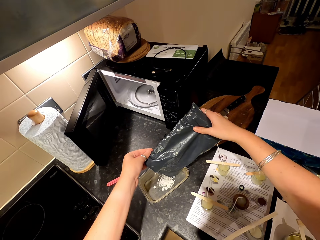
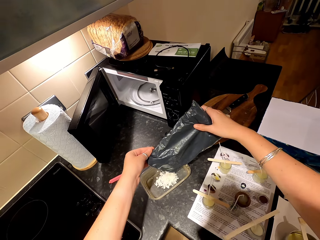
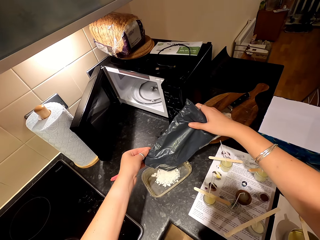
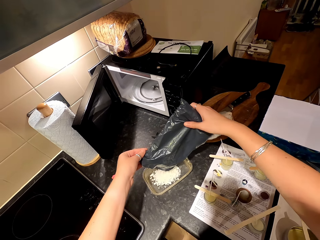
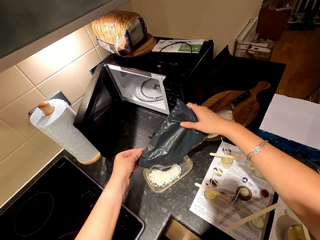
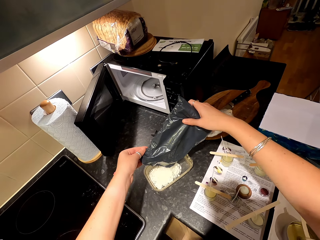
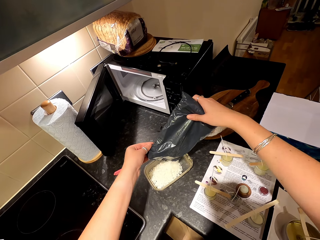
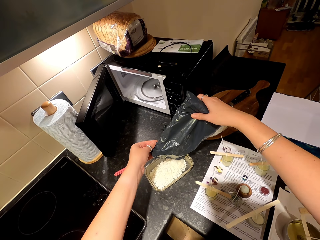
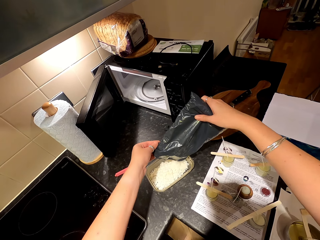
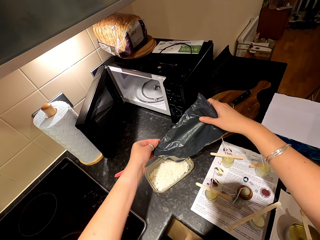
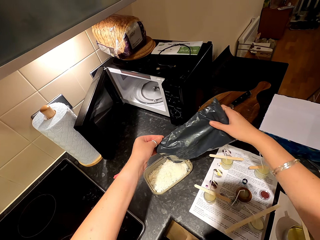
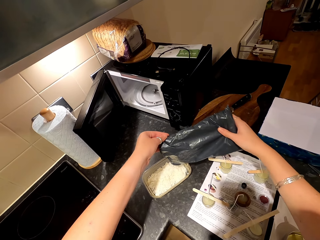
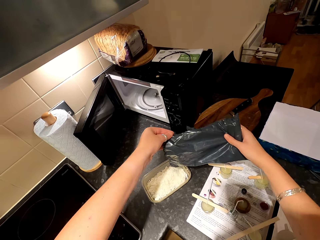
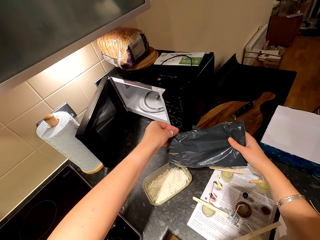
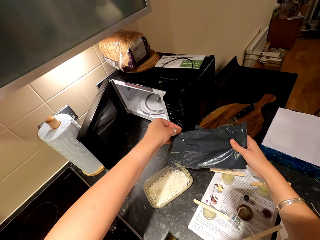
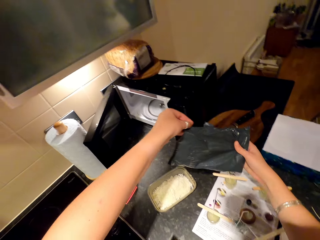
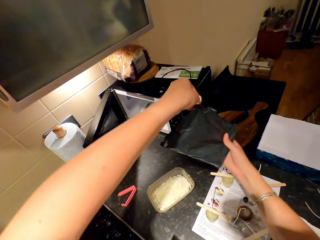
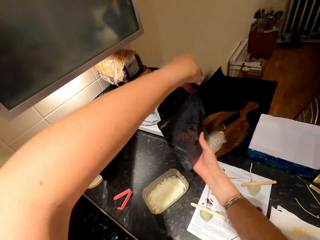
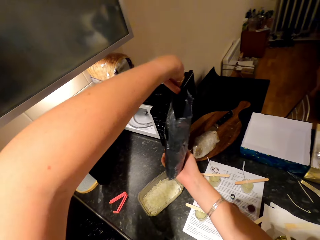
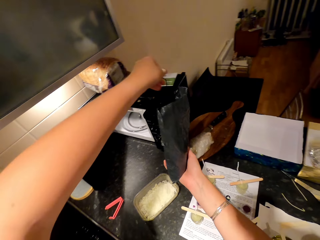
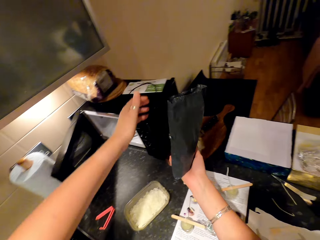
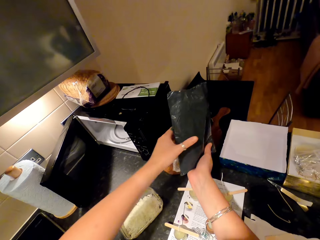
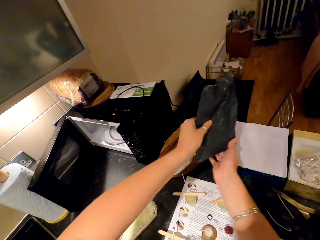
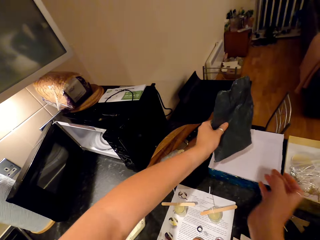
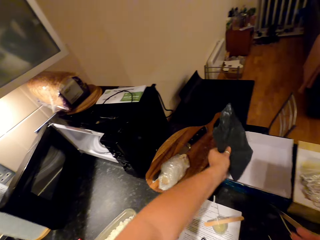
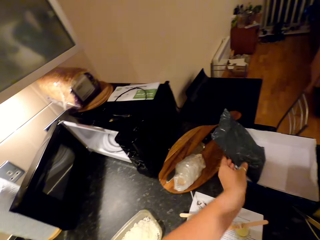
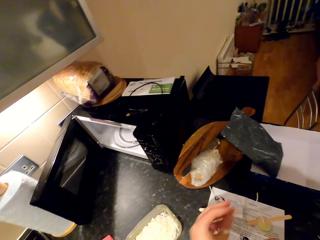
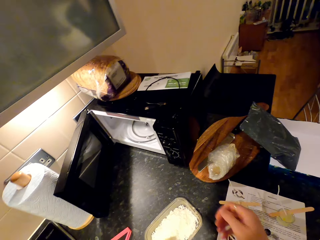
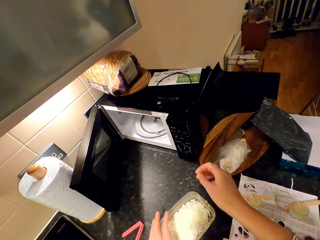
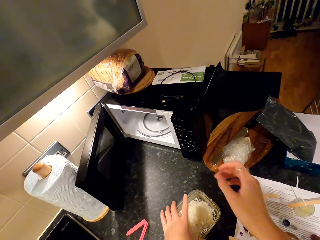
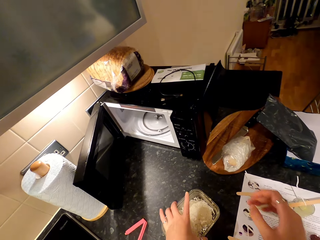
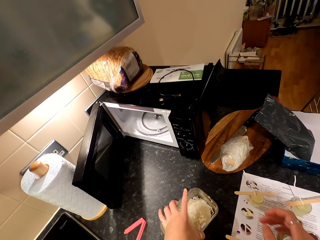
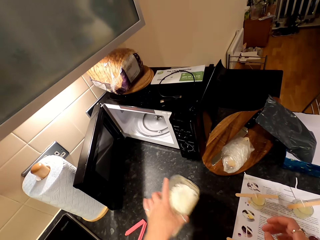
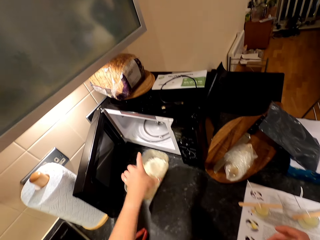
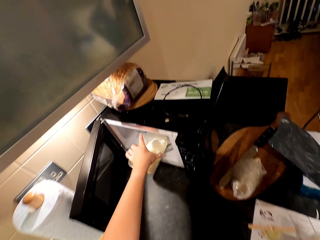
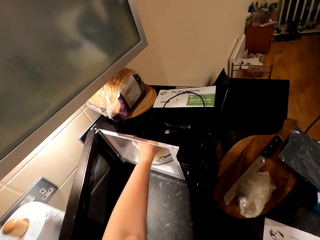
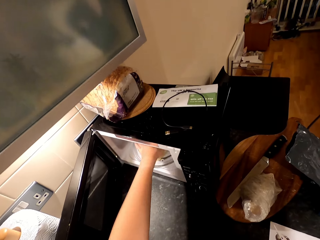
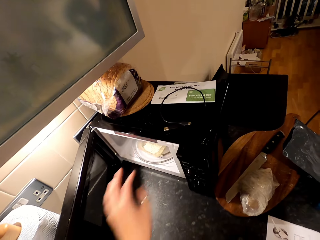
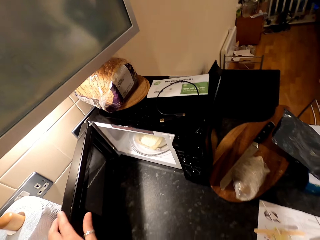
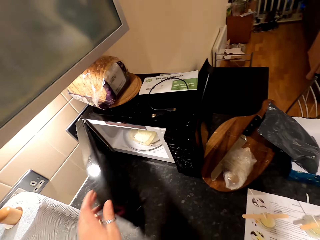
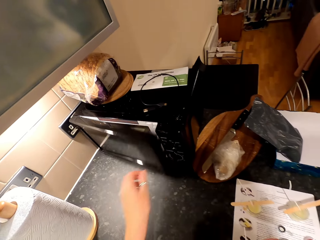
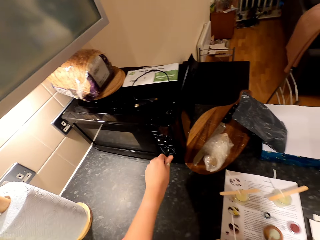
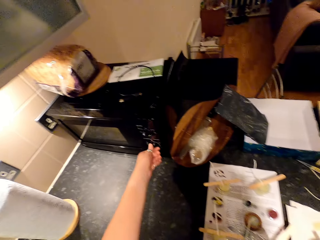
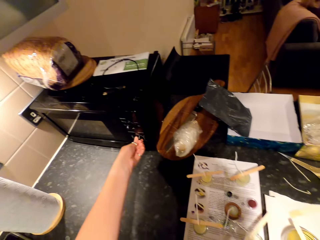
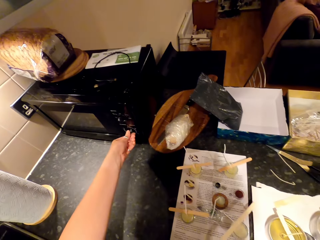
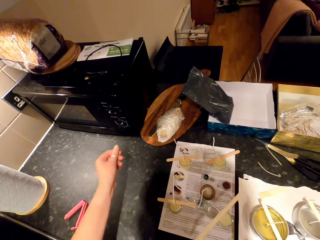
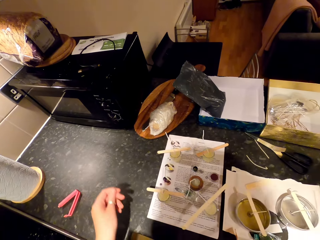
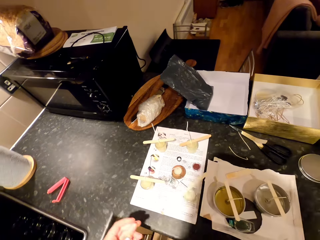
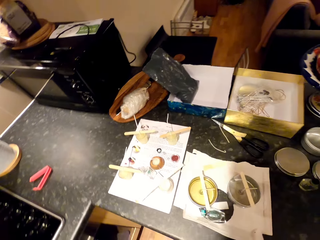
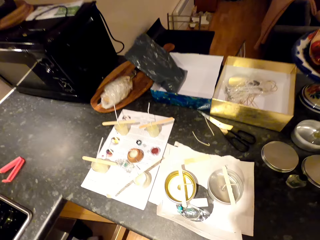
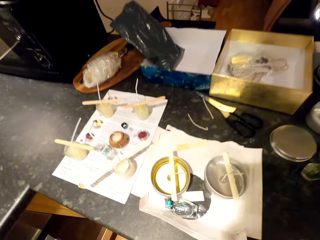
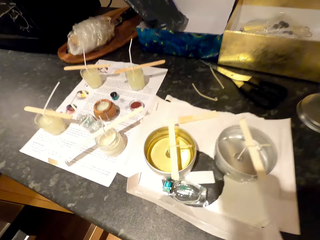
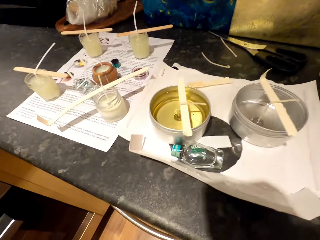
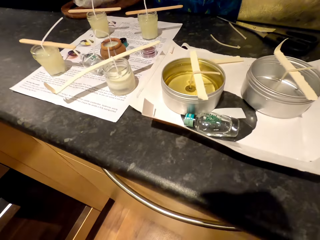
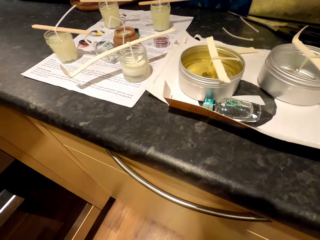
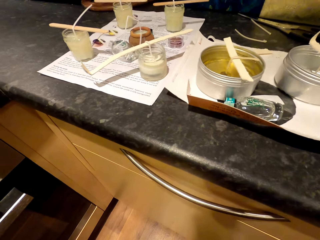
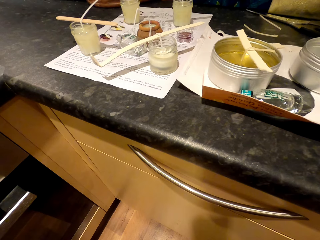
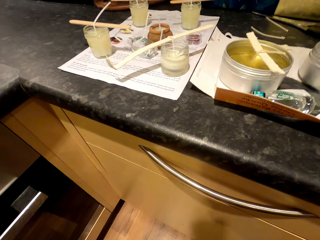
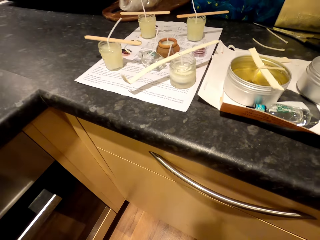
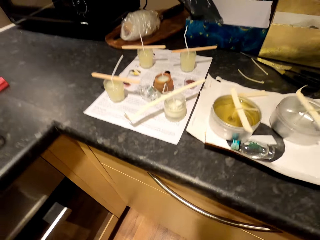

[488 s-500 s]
The camera wearer puts wax particles in the plastic dish. They shake the paper. They put a paper in the box. They place the black paper on the counter. They pick up the plastic dish on the counter, place the plastic dish in the microwave, close the microwave and turn a button on the microwave. A woman sits on the couch. The camera wearer moves around.

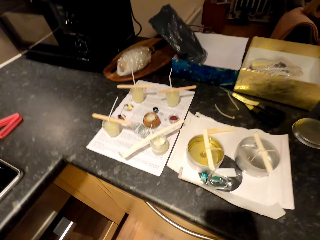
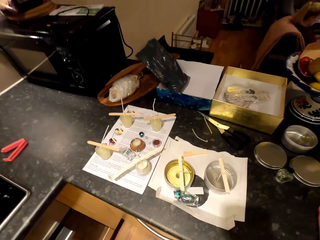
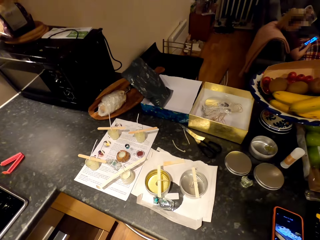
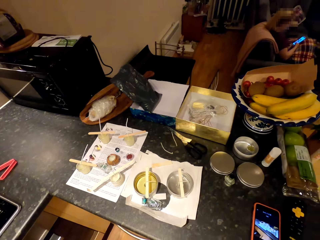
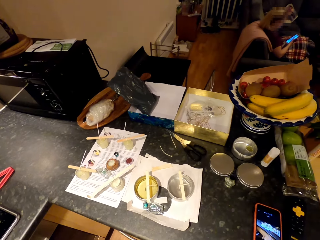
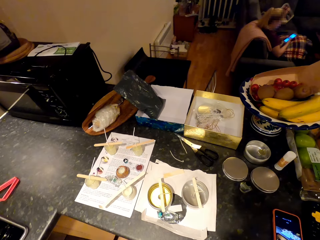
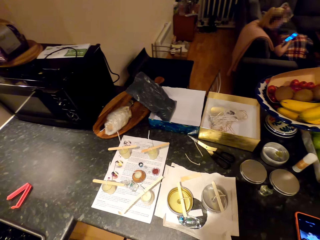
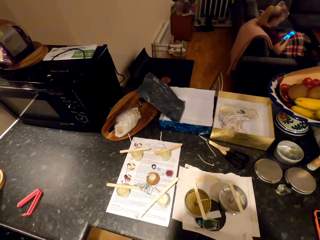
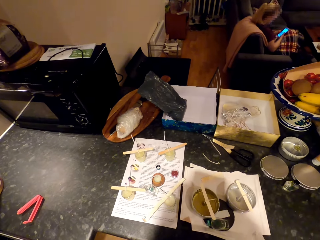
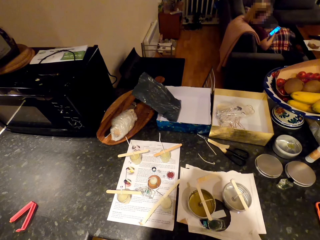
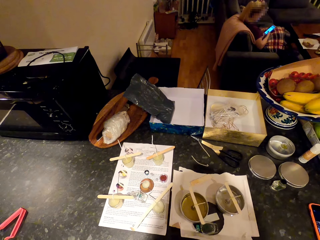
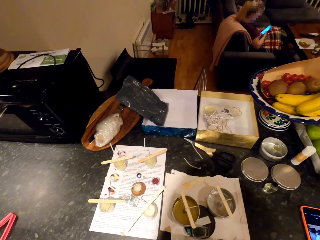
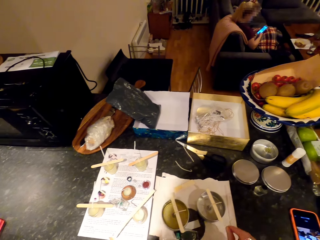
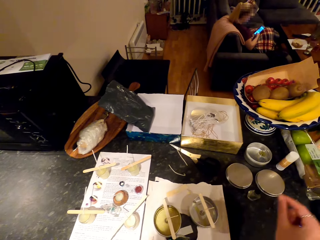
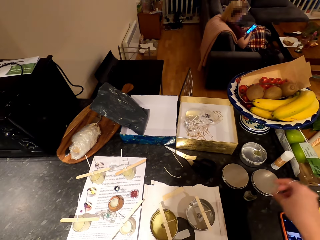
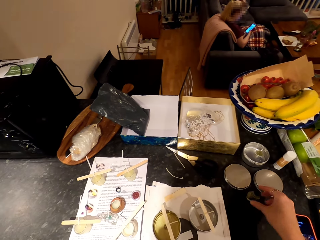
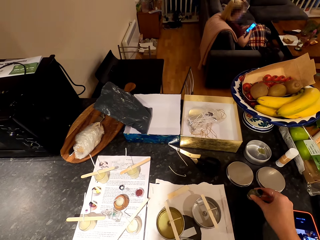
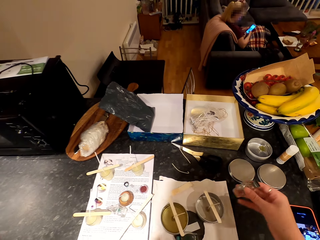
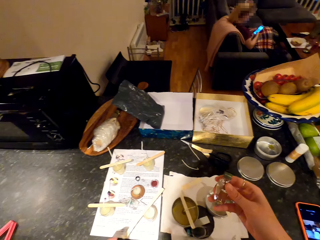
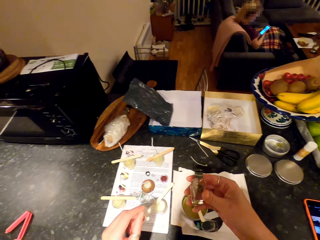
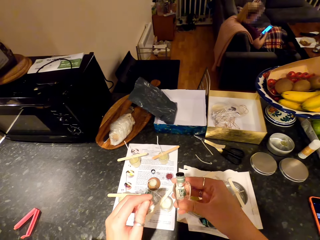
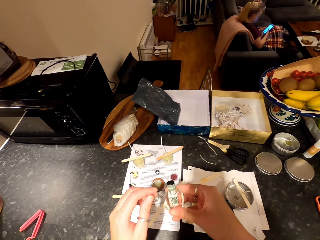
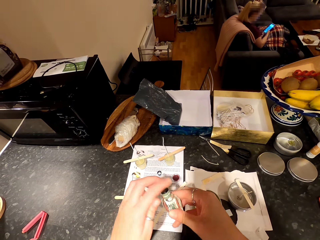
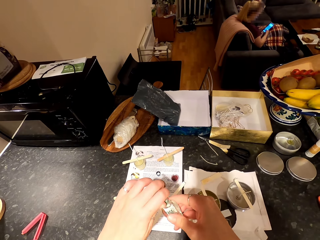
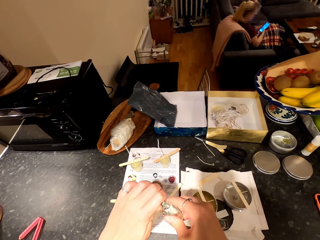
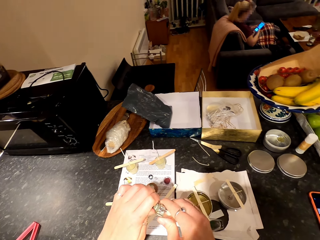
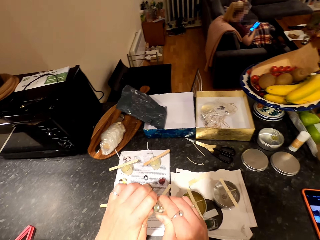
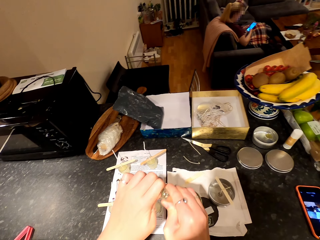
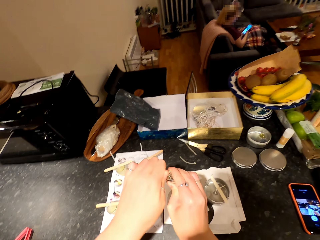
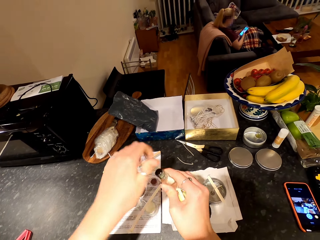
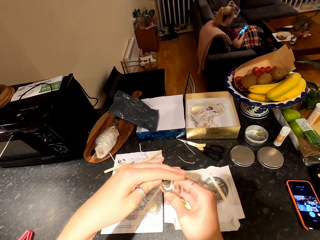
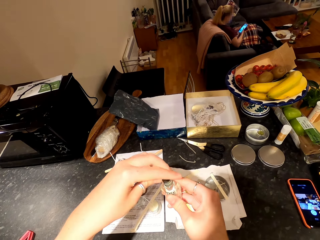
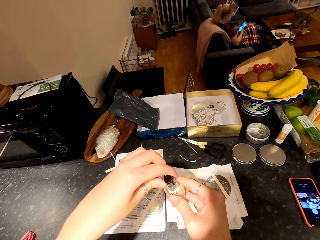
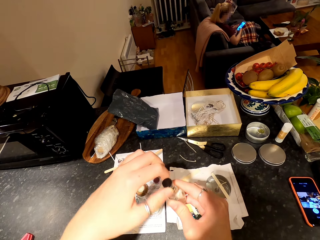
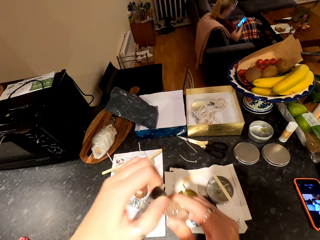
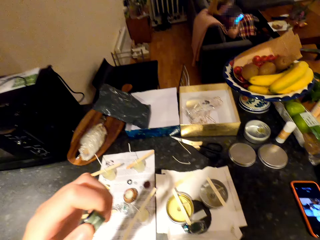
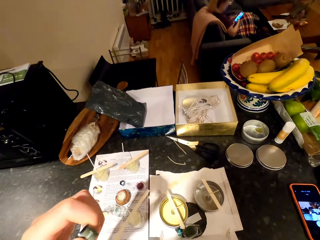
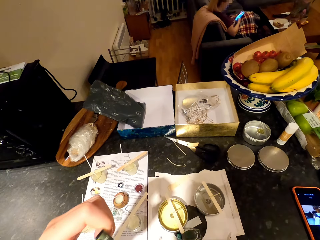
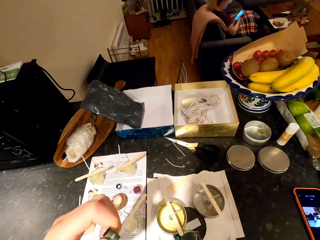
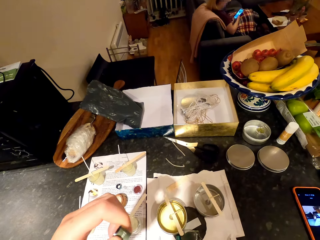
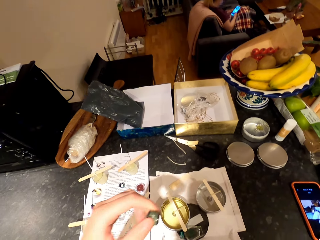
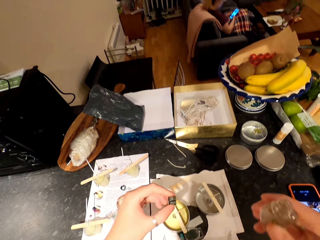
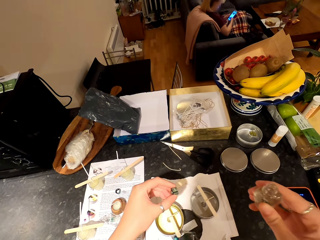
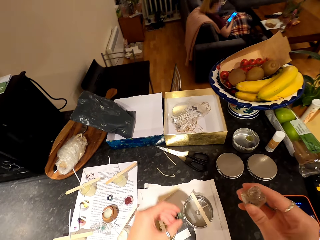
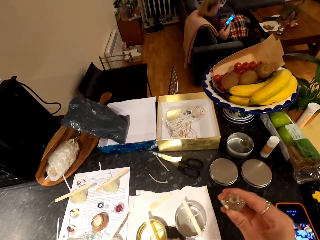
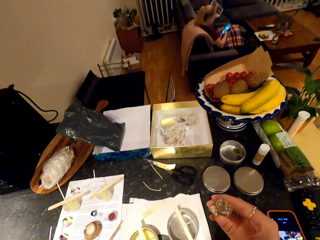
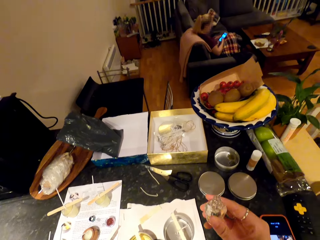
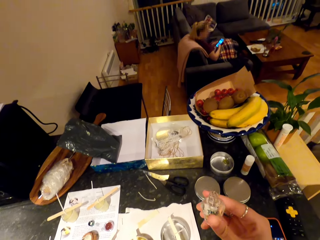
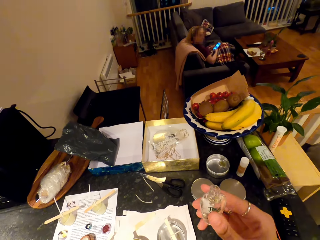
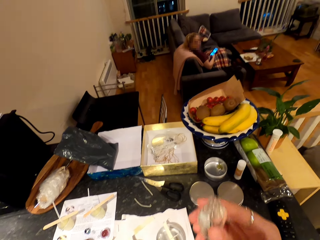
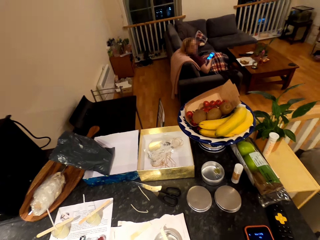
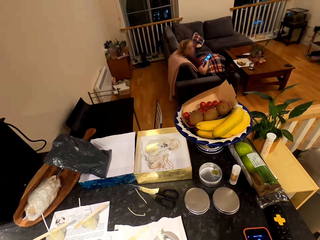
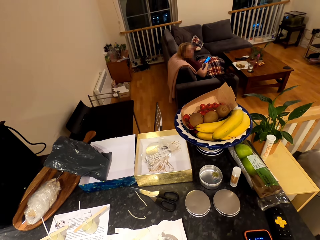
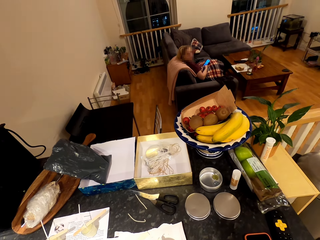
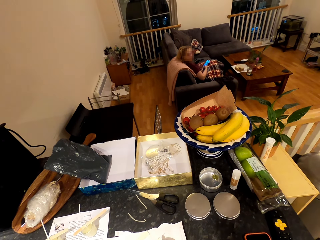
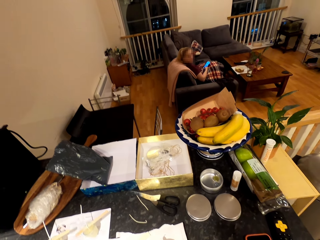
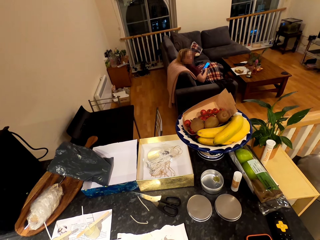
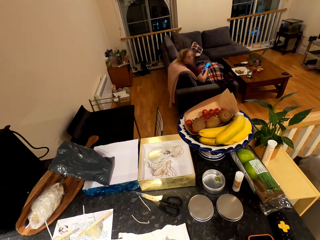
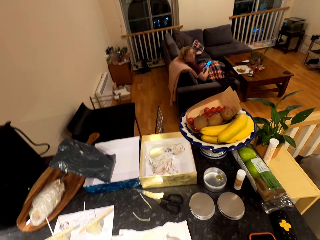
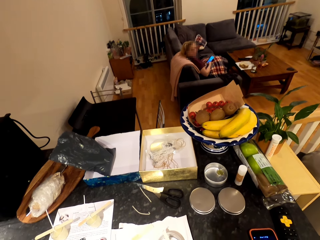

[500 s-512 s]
A woman operates a mobile phone. The camera wearer looks around. They pick up a bottle on the counter. They open the bottle. They look around. They talk.
